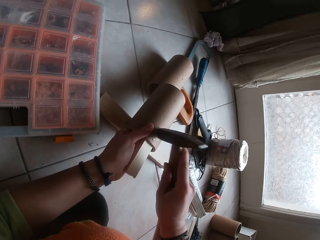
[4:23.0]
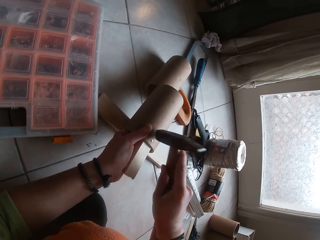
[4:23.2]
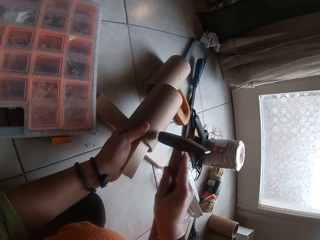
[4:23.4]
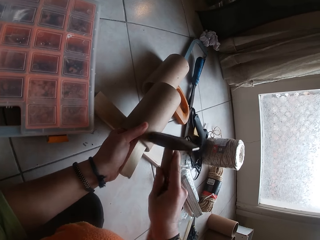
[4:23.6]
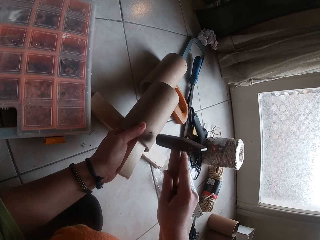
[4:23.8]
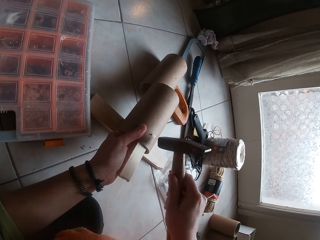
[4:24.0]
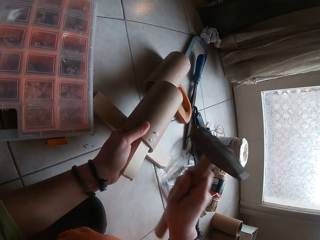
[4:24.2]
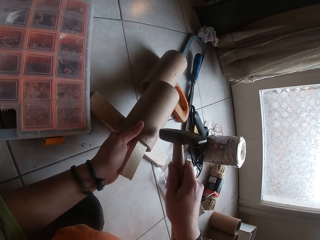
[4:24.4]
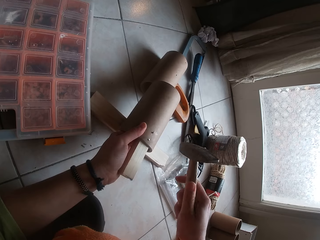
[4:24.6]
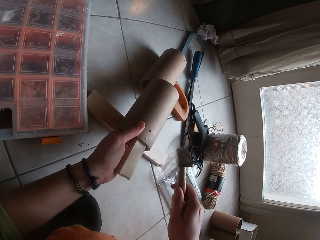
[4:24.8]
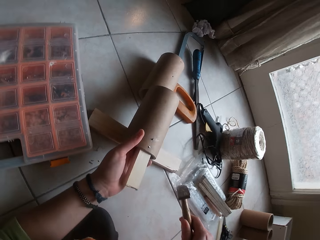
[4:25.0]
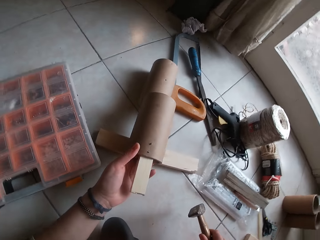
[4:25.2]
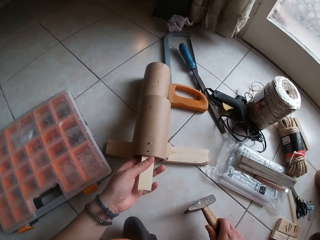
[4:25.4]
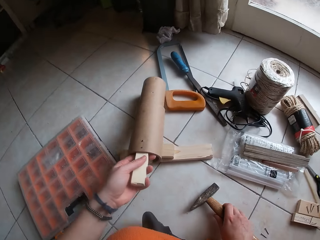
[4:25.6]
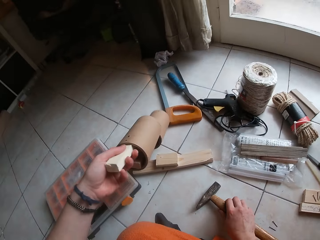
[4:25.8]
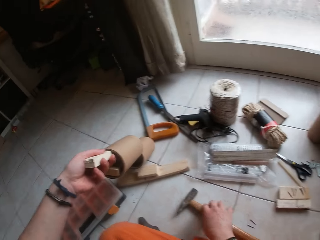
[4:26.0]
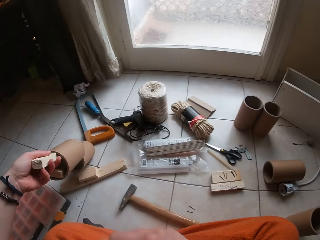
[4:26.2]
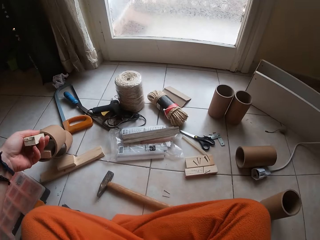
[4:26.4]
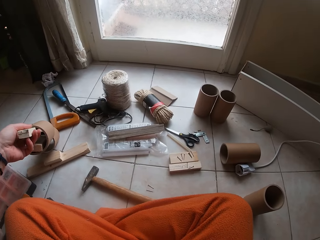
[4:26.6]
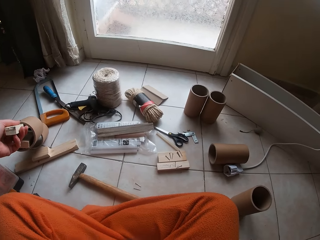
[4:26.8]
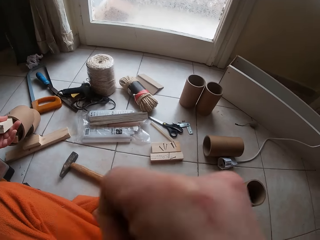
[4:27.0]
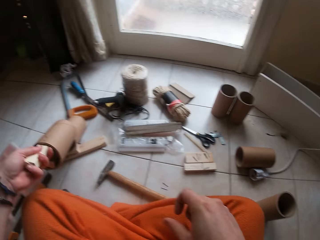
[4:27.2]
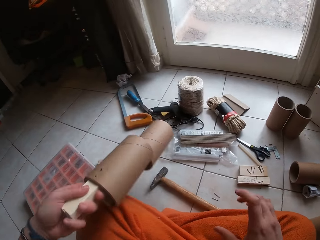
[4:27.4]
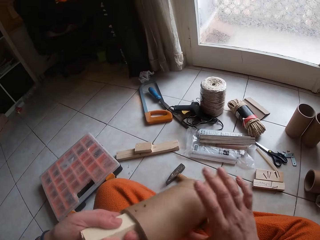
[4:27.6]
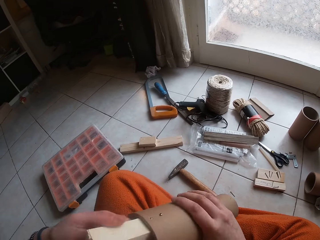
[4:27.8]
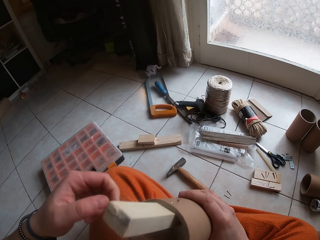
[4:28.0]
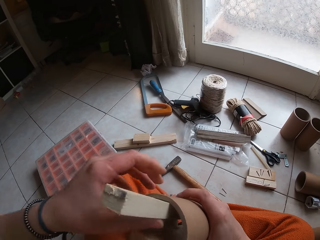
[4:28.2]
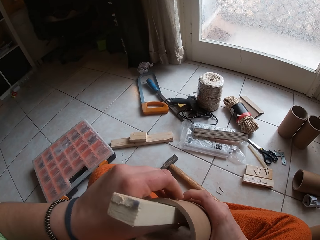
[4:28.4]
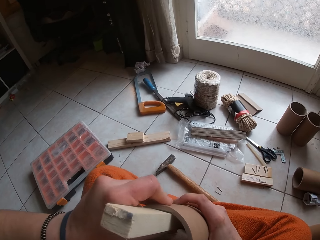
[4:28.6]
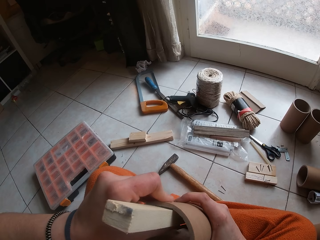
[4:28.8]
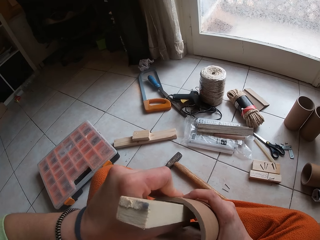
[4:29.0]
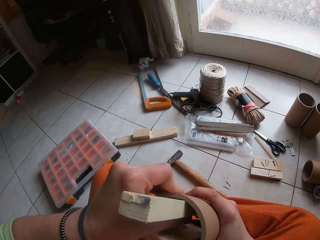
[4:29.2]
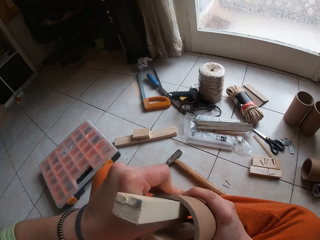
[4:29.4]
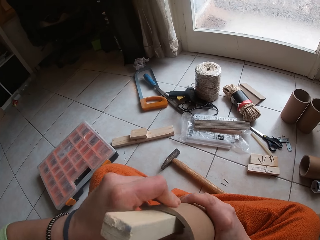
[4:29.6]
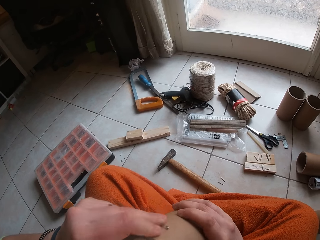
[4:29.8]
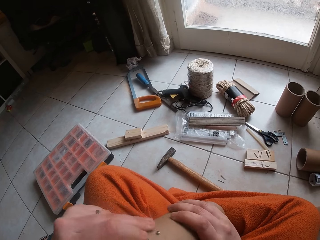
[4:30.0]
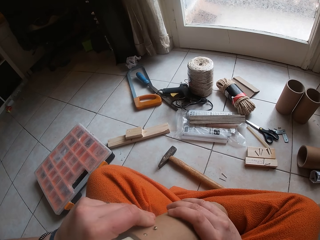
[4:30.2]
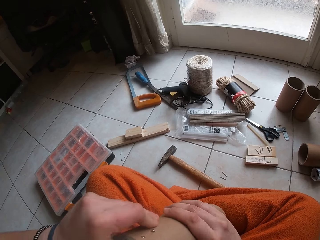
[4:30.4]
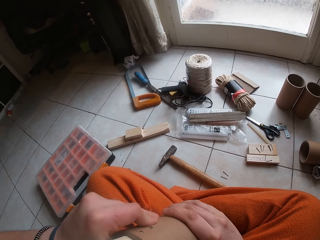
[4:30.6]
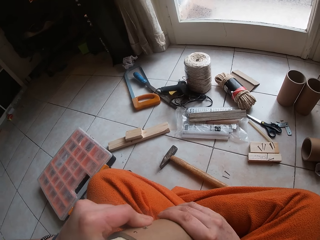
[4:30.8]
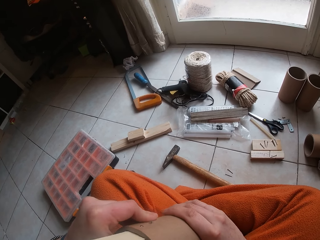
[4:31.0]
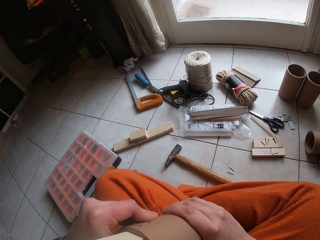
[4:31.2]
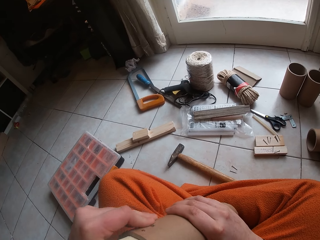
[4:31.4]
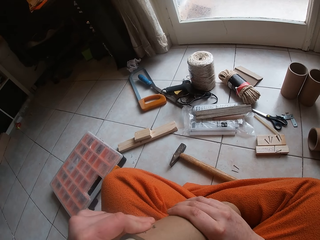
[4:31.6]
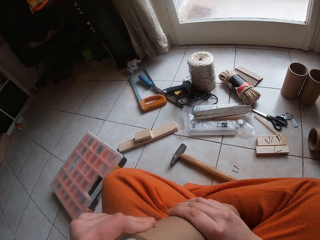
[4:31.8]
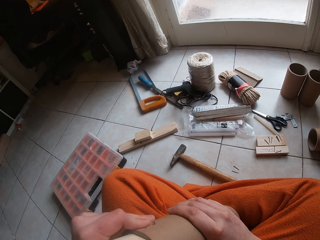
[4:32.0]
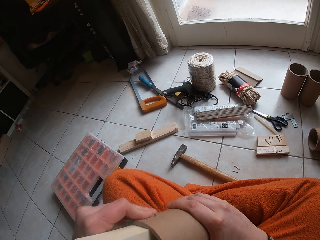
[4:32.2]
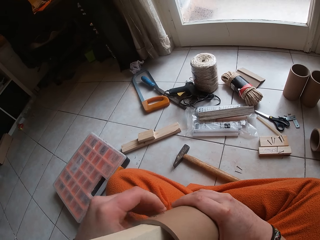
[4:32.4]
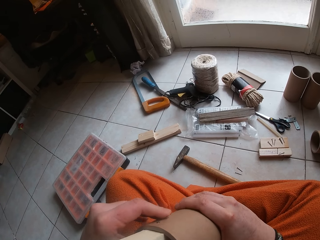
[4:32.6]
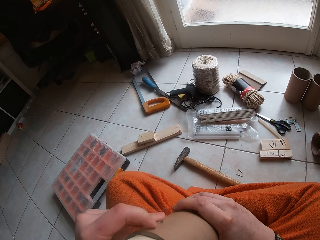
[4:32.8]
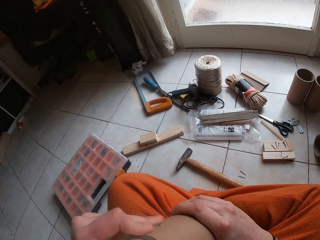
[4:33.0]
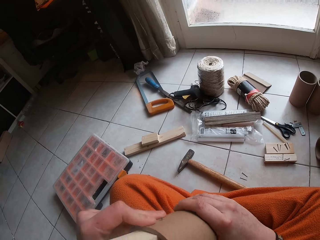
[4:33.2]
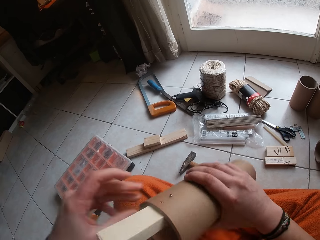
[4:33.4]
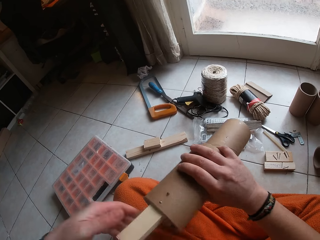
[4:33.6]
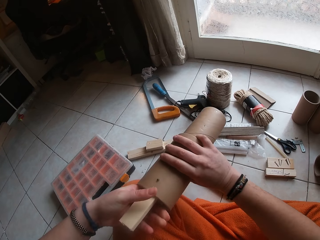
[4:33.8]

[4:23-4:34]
The camera wearer puts the hammer down. They lift something. They hold the object with the hands. They look at the object.

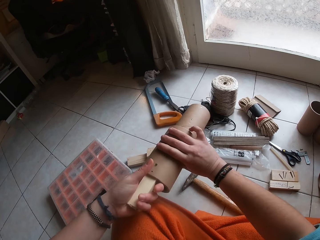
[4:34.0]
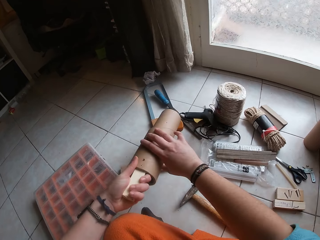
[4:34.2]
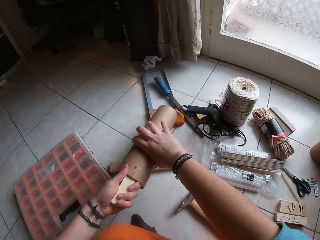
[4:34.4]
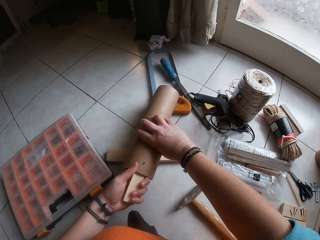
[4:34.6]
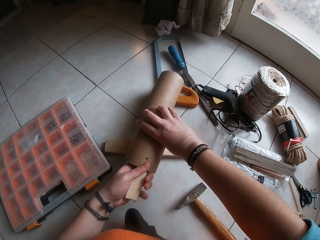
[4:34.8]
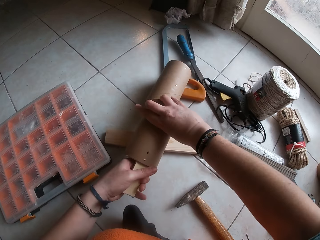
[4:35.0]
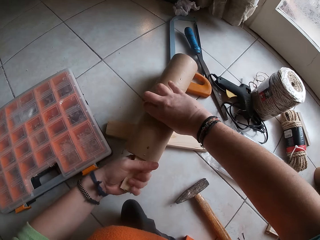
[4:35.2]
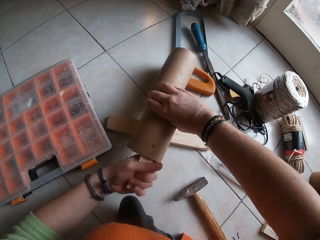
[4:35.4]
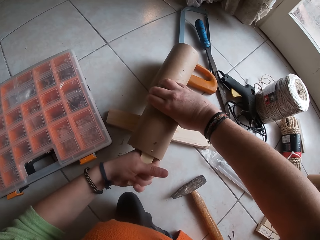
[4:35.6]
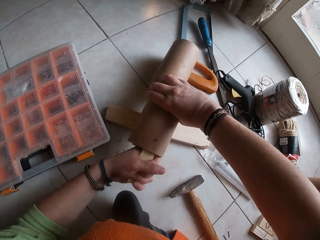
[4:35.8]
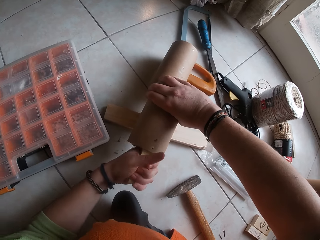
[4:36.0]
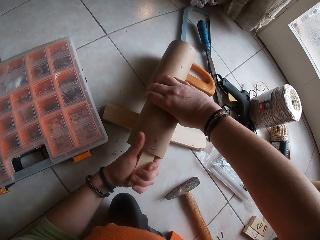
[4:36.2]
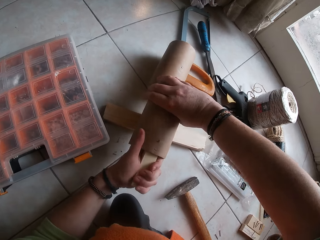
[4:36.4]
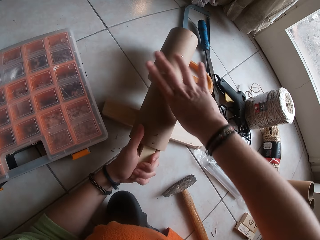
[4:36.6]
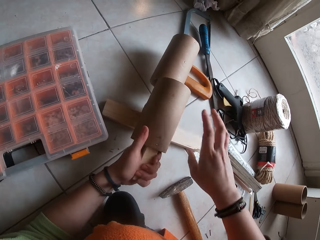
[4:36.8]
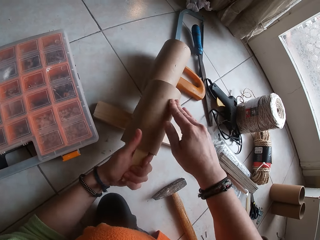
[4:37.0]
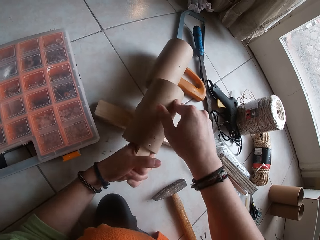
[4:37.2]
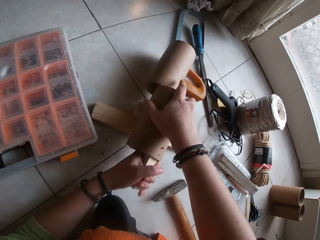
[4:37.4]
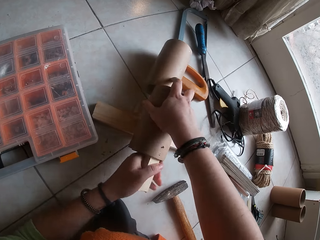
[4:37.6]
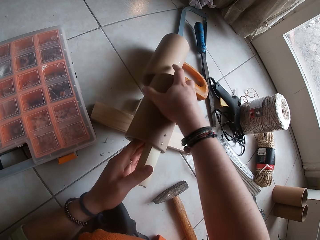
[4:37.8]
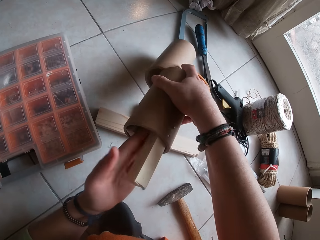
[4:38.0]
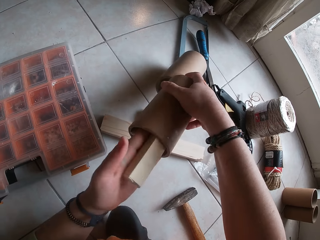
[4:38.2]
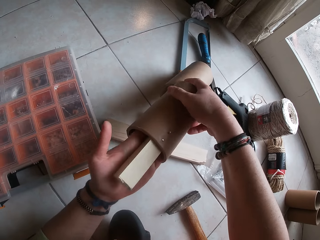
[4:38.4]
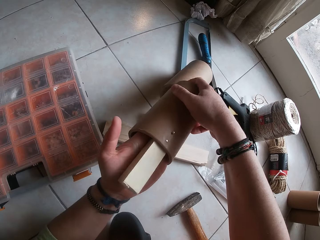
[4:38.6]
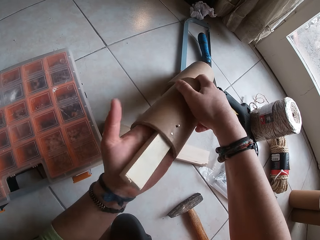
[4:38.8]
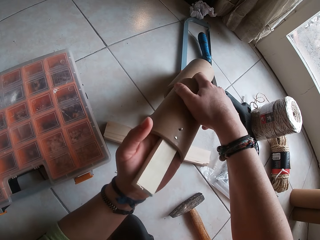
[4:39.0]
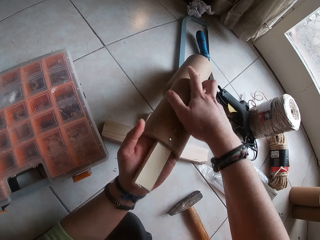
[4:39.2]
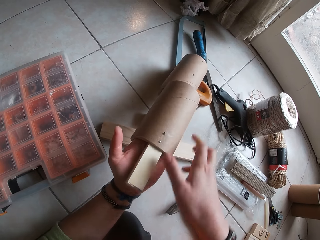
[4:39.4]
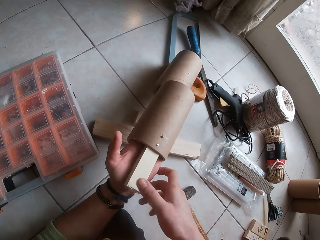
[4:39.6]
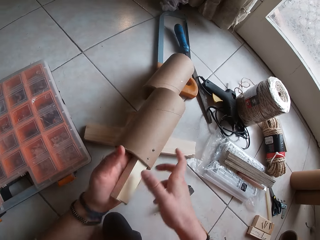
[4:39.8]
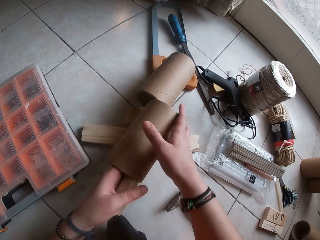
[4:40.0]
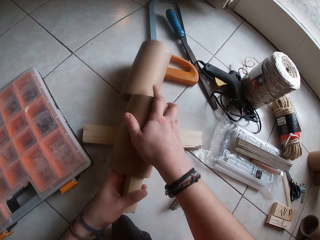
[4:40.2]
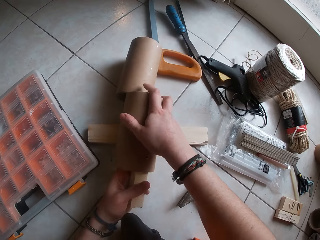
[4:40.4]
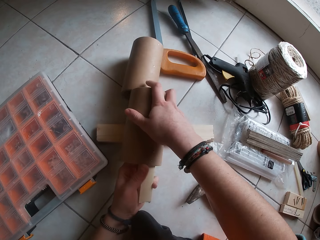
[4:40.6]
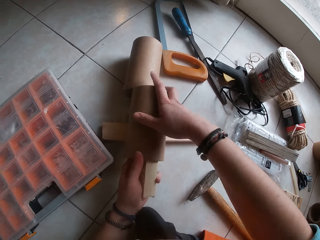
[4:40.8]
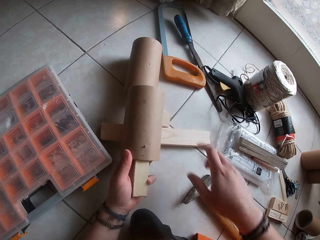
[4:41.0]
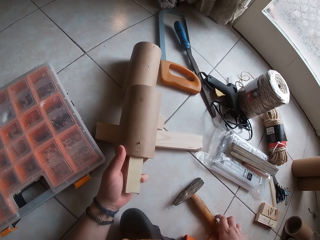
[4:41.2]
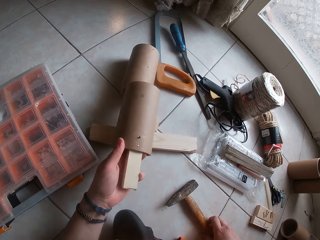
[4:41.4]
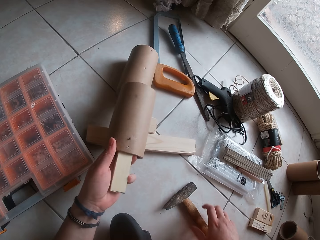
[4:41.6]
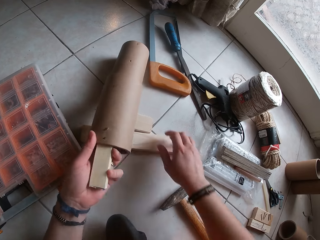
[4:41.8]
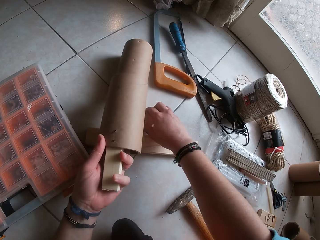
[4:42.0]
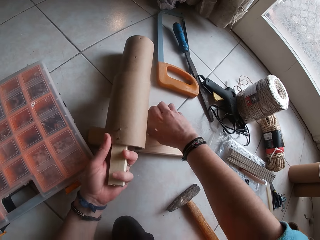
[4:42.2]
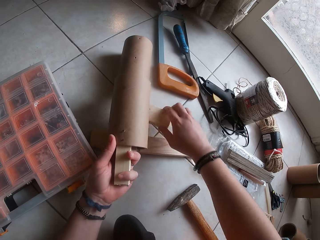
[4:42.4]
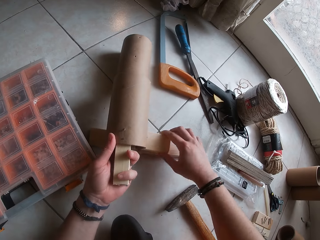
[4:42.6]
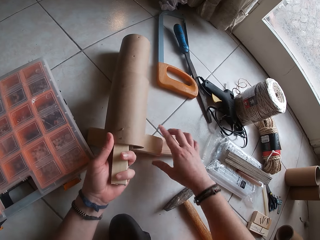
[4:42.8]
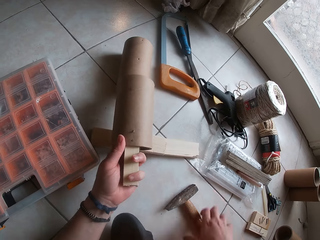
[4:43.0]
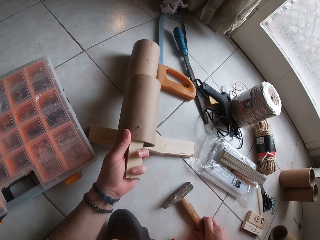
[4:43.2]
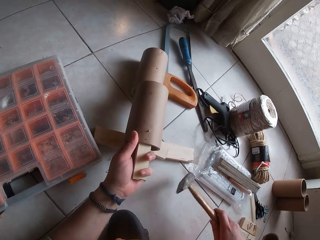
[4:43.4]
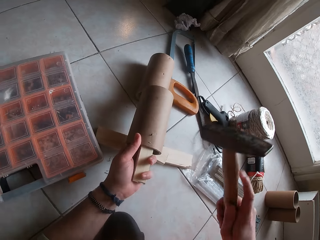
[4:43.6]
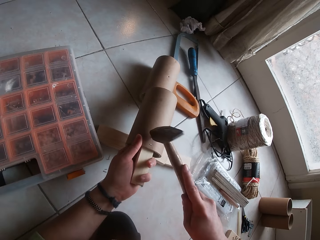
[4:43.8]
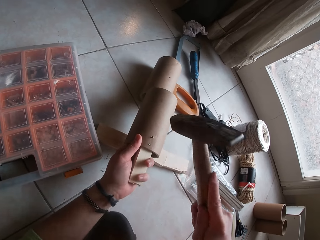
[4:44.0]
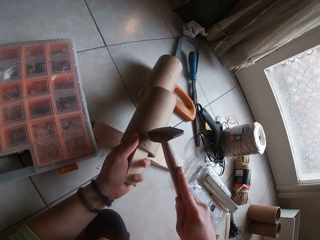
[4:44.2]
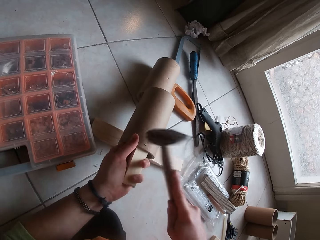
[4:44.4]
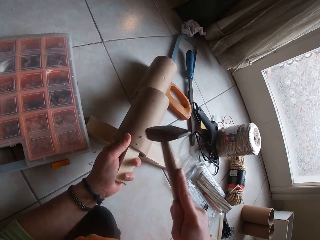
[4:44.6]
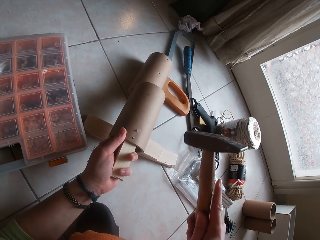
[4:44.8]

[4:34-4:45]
The camera wearer puts something down. They touch something. They put the hand in something. They put the hand on something. They put the hand on the hammer. They move the piece of wood. They pick the hammer. They fix the nail with the hammer.
